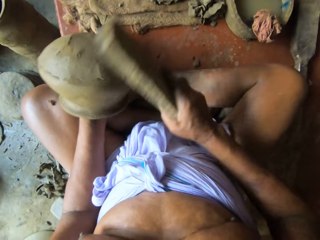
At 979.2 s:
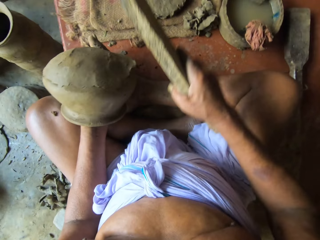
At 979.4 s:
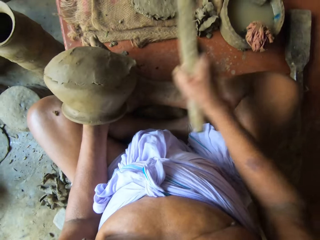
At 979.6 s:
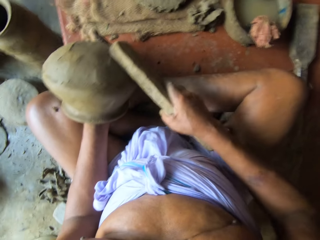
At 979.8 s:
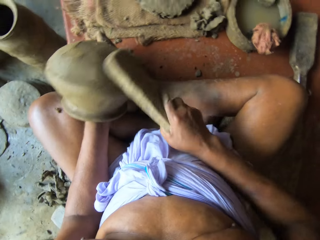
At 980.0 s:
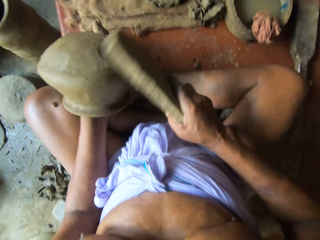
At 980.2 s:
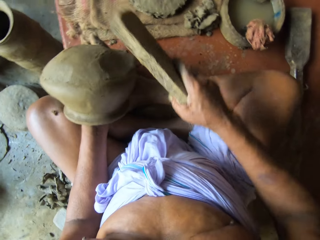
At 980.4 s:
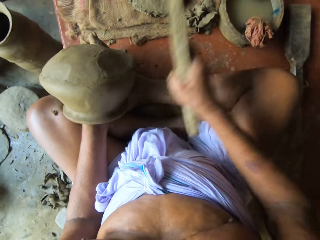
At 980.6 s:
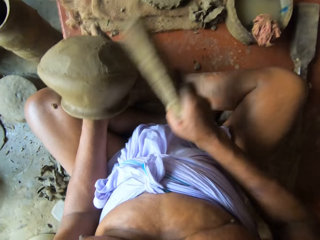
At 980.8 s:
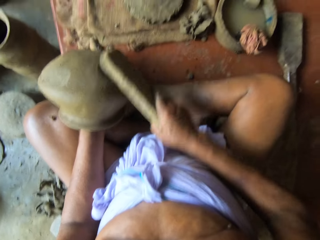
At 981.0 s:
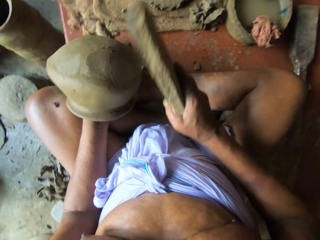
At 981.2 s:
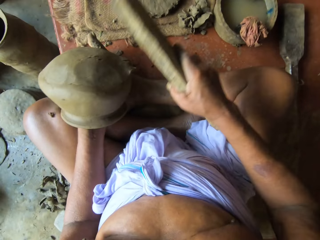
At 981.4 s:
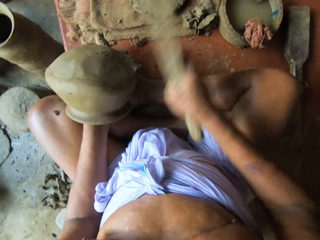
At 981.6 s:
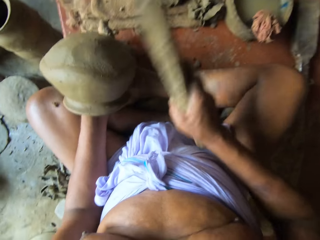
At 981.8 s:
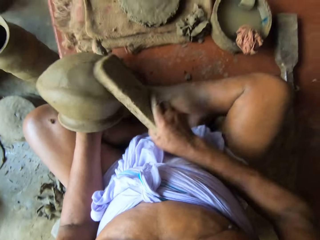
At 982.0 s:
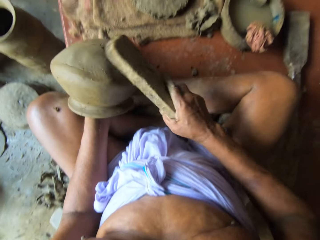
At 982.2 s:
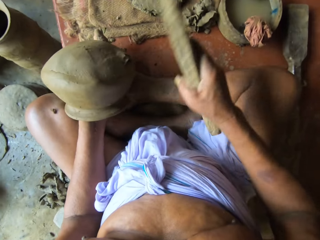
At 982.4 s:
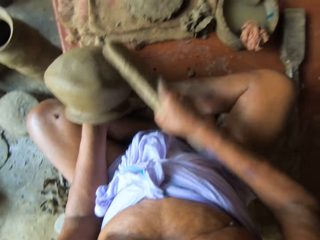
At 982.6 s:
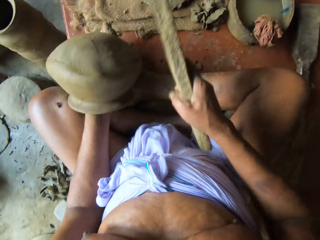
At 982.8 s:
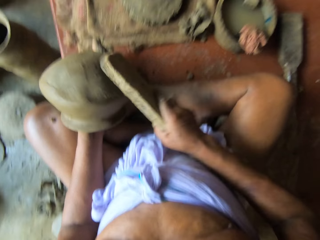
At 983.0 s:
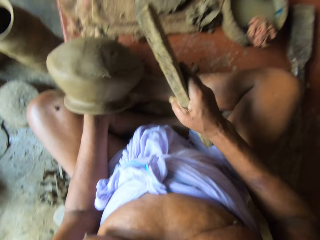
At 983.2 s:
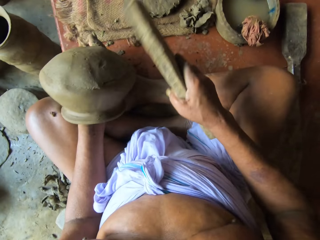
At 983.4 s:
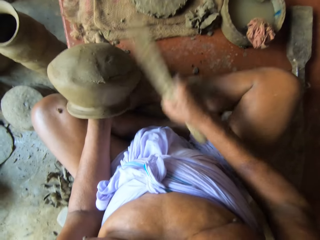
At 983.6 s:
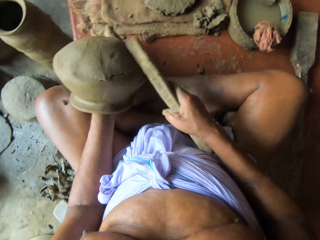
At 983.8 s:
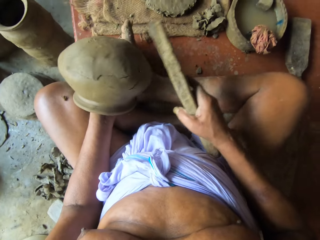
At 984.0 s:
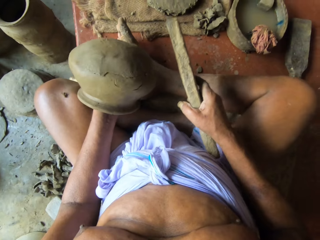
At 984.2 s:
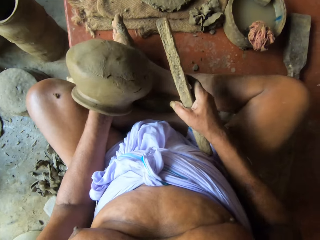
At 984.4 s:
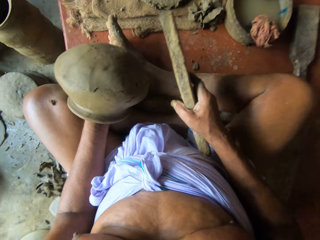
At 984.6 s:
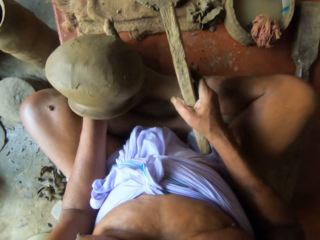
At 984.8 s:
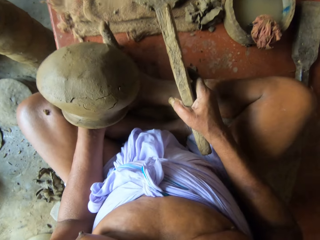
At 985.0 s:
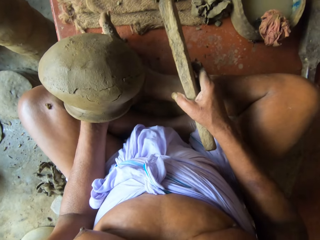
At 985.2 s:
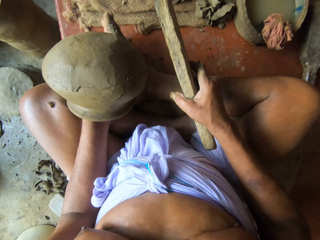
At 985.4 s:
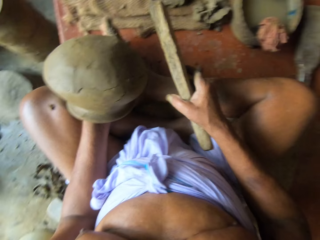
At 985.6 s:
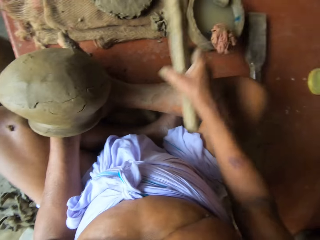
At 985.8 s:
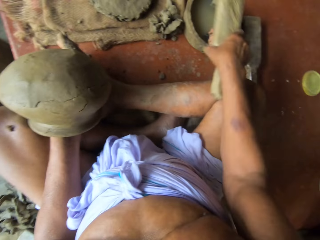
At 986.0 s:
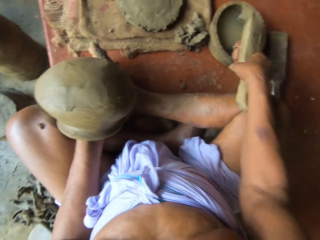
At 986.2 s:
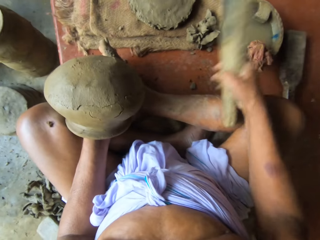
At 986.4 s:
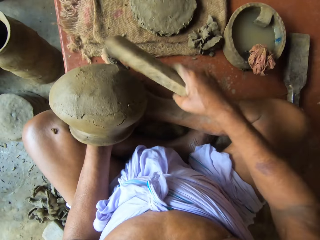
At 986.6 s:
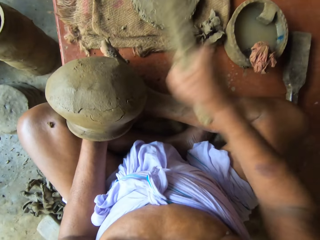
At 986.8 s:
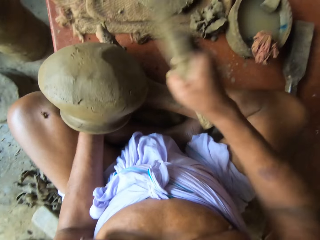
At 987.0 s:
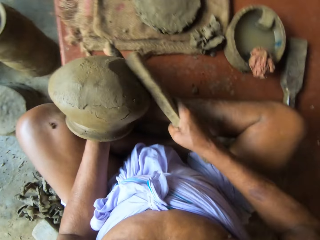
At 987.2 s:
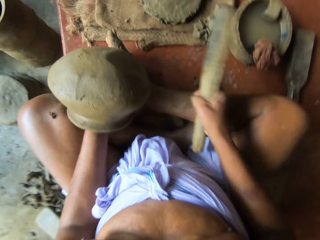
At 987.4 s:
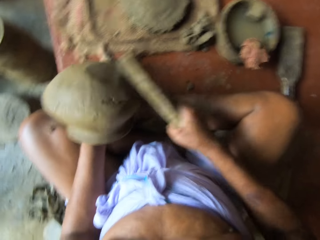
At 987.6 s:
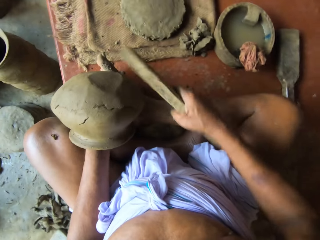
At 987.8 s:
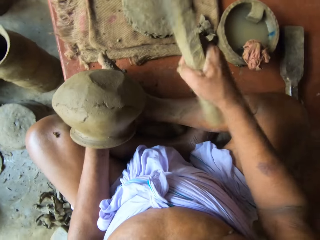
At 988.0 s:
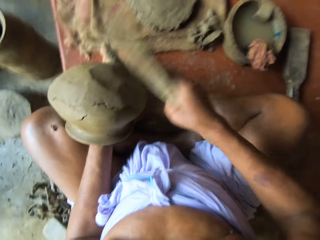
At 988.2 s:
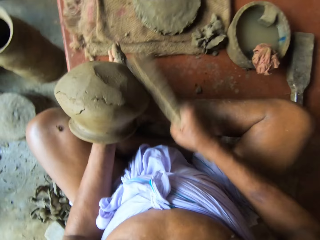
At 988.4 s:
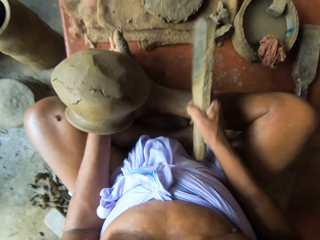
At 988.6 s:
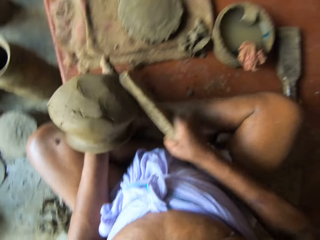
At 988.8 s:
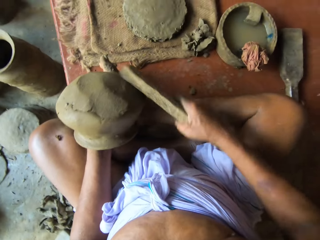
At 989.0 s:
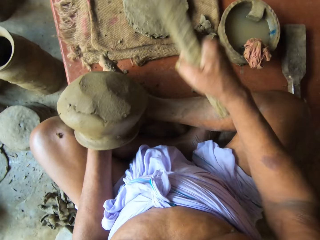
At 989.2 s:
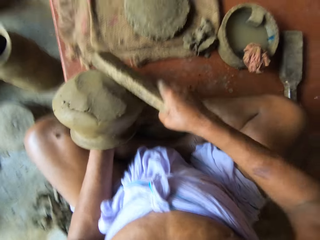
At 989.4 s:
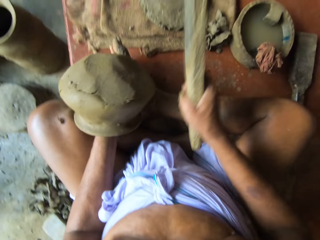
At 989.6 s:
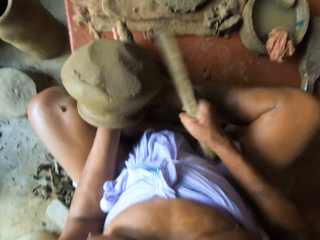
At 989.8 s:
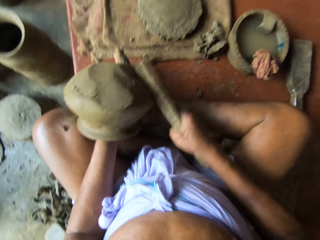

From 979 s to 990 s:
The camera wearer hits the wood on the wet rug. He touches the clay gum in the mortar with the sculpting wood in his right hand. He hits the clay pot in his left hand with the sculpting wood in his right hand.

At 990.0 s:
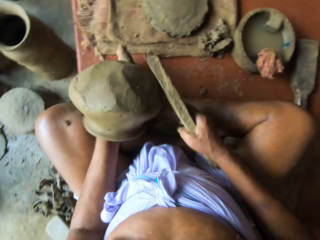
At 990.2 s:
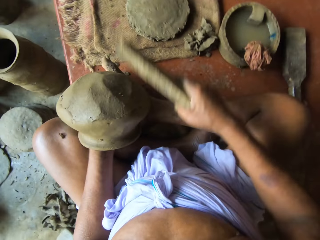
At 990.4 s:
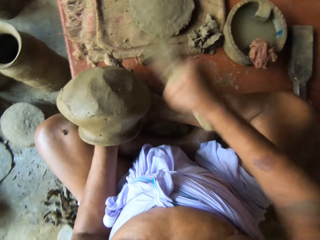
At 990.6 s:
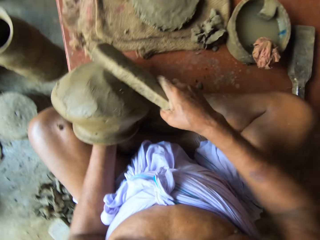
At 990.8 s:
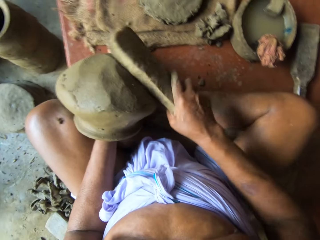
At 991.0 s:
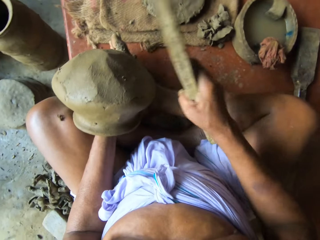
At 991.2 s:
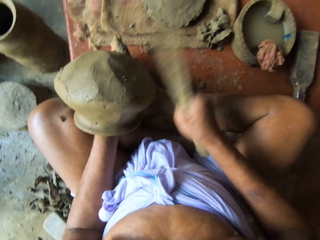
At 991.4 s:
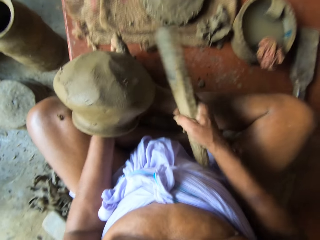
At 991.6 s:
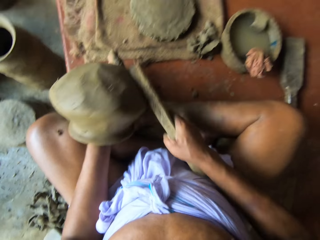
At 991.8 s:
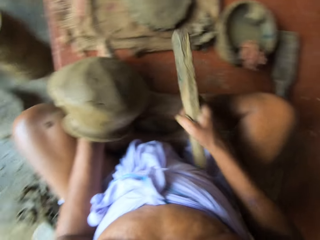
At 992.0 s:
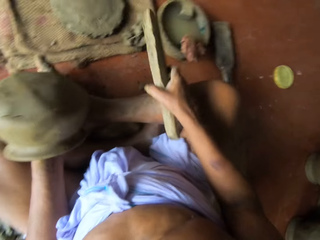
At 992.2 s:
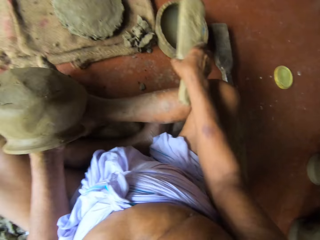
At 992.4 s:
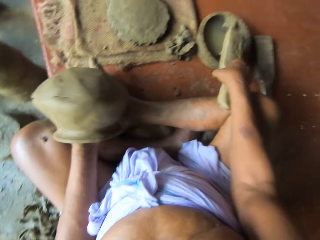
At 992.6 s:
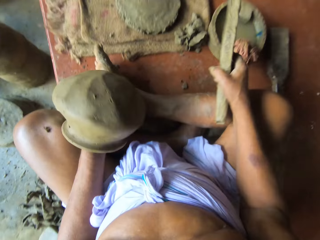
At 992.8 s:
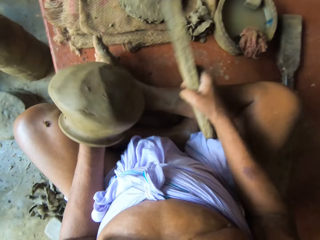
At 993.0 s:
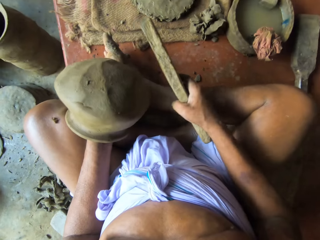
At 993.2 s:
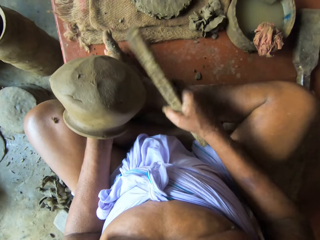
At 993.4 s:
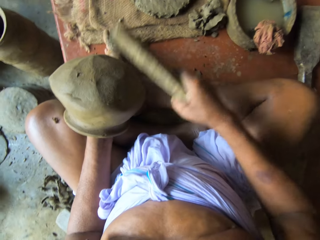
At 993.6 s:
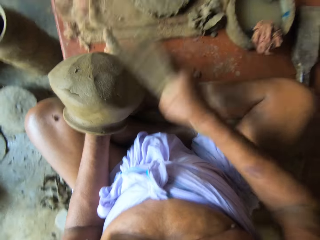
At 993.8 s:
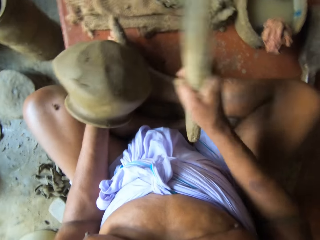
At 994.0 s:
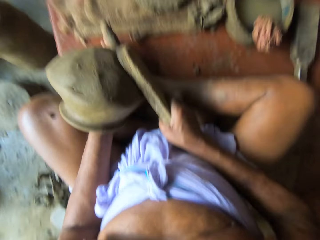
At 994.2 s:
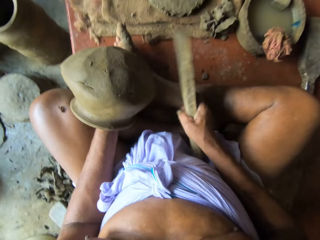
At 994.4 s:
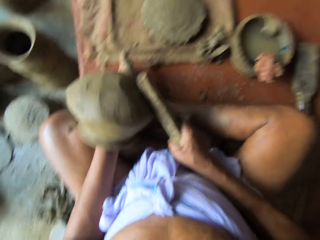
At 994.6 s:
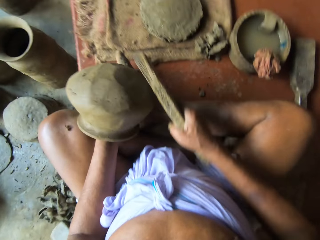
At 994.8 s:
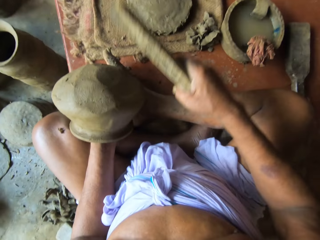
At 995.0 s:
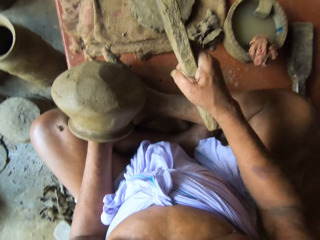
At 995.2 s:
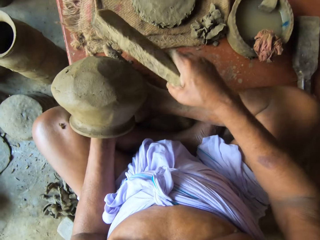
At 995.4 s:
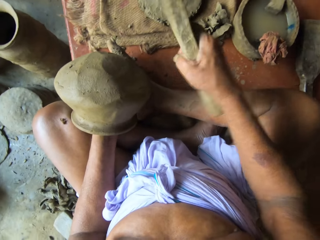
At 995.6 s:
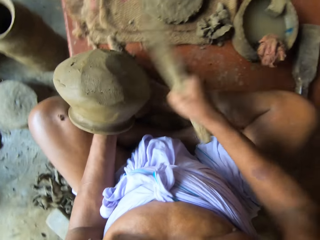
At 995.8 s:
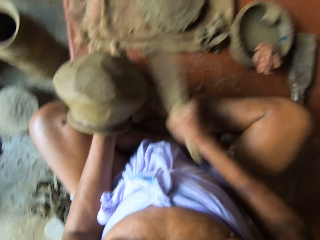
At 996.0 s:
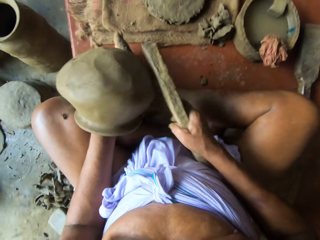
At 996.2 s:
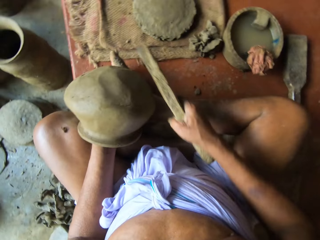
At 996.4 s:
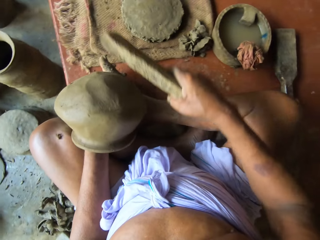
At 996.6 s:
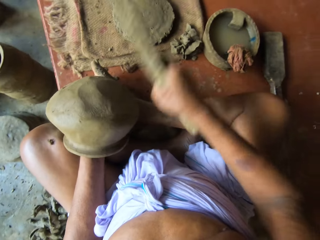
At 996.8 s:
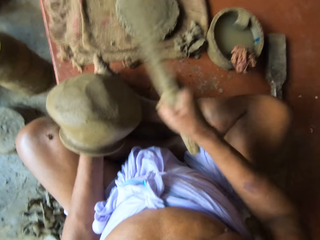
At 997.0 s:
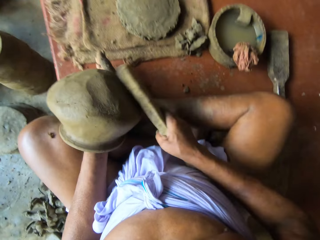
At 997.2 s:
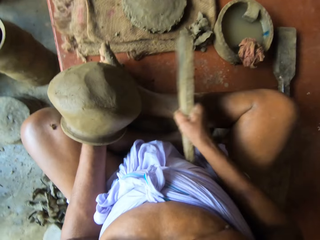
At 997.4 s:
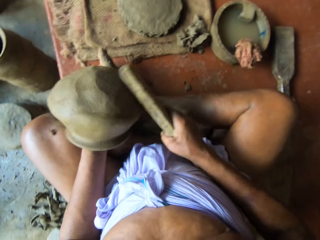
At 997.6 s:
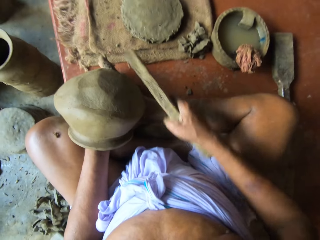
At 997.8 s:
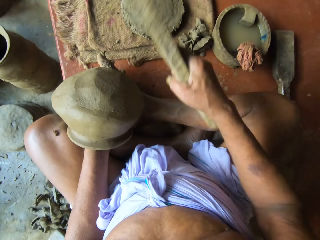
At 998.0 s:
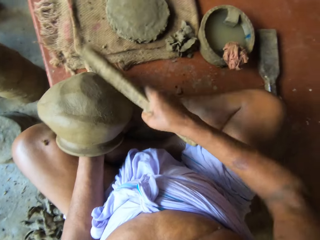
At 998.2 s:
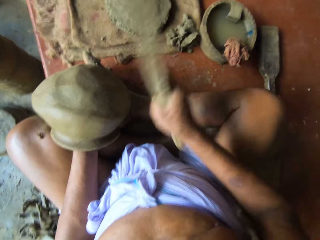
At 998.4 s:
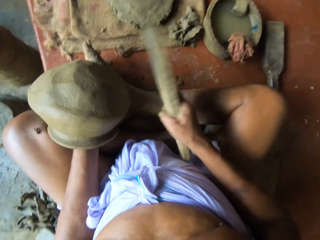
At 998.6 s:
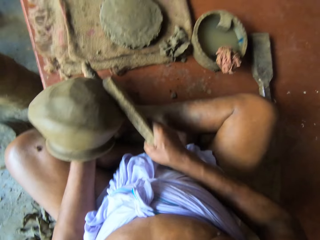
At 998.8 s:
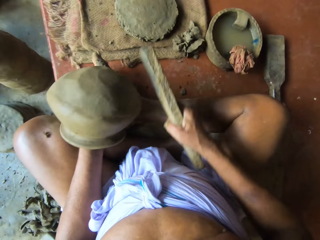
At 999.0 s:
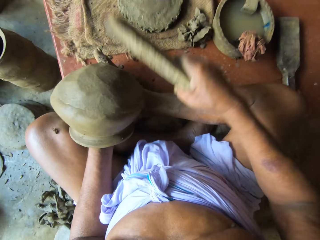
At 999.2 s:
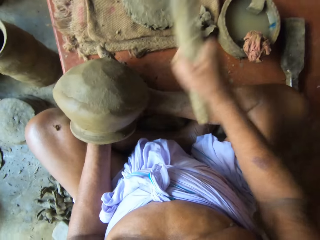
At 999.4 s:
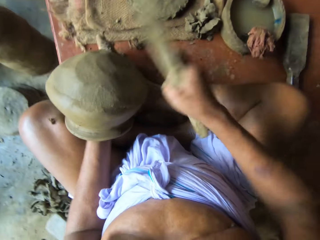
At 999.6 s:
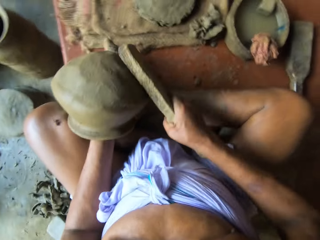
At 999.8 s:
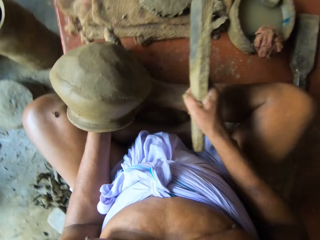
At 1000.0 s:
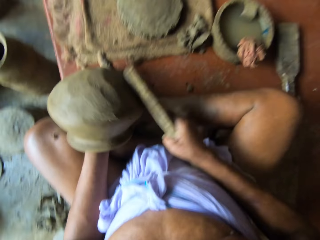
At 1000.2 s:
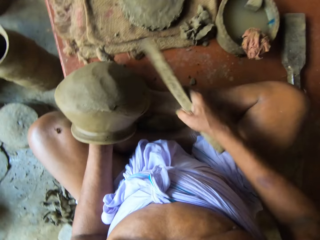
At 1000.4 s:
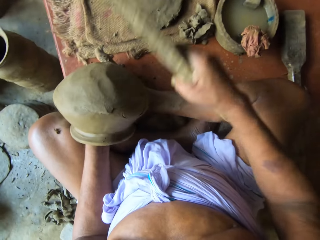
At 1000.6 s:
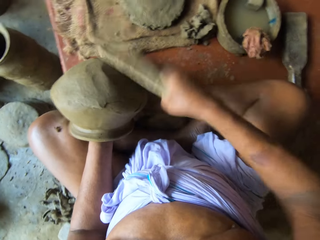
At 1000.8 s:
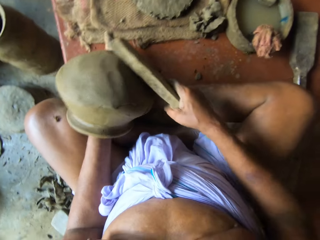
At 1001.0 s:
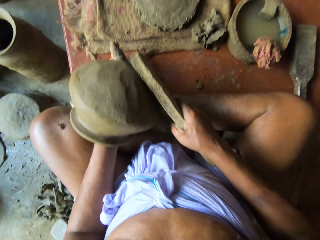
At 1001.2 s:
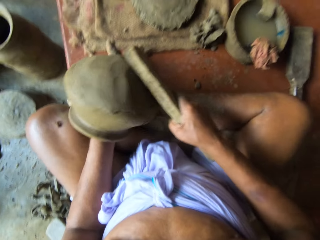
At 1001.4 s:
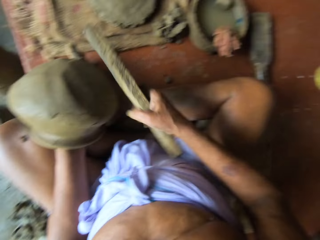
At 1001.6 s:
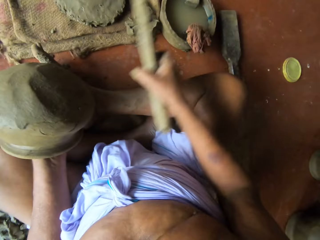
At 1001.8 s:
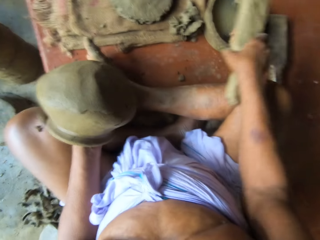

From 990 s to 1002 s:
The camera wearer touches the clay gum in the mortar with the sculpting wood in his right hand. He hits the wood on the wet rug. He hits the clay pot in his left hand with the sculpting wood in his right hand.
